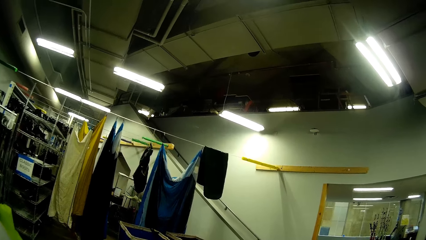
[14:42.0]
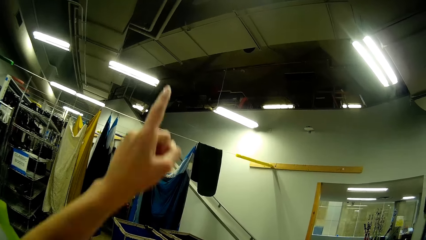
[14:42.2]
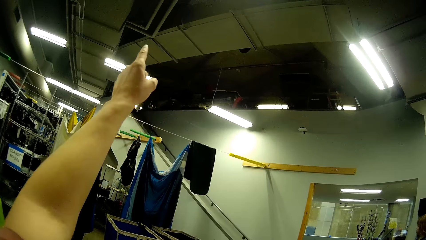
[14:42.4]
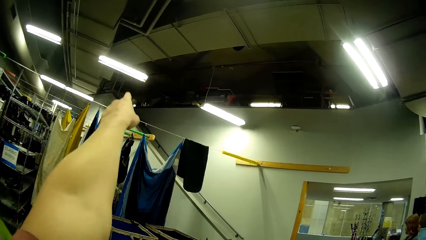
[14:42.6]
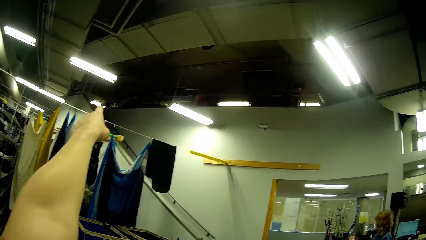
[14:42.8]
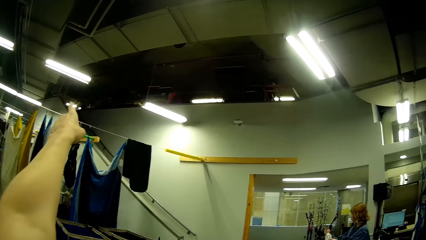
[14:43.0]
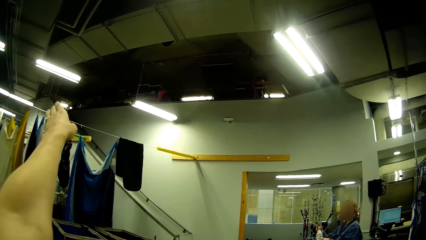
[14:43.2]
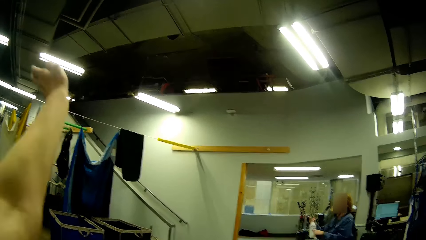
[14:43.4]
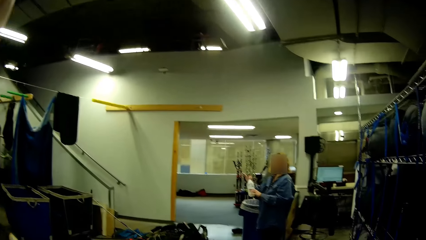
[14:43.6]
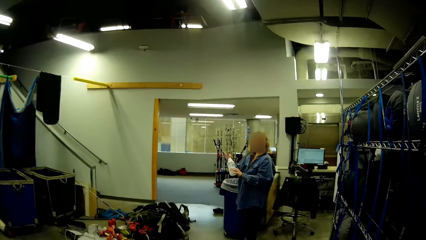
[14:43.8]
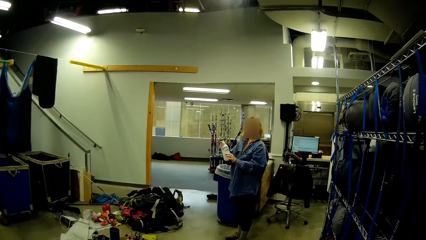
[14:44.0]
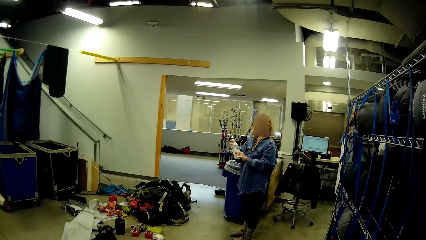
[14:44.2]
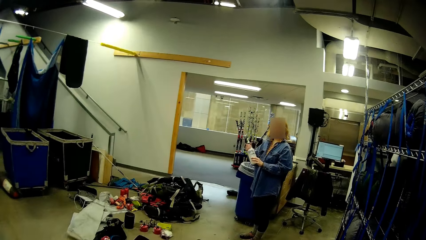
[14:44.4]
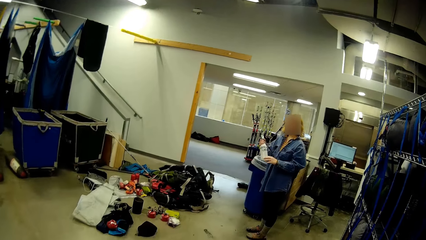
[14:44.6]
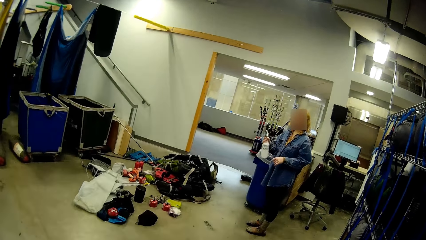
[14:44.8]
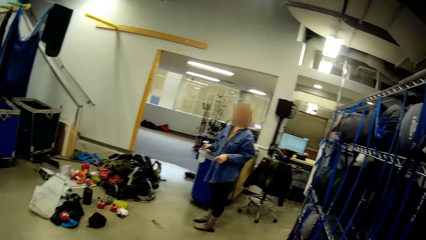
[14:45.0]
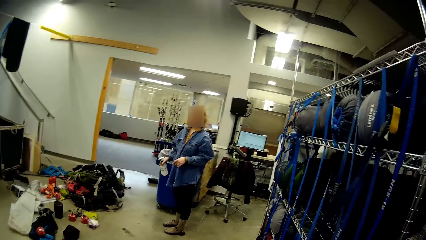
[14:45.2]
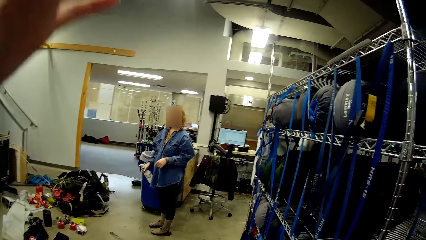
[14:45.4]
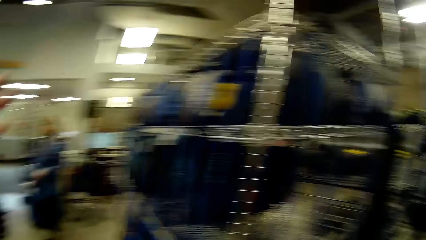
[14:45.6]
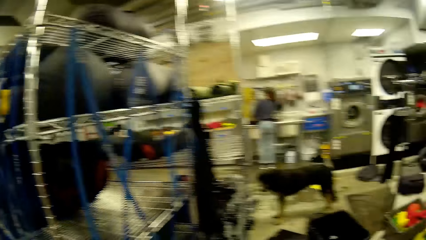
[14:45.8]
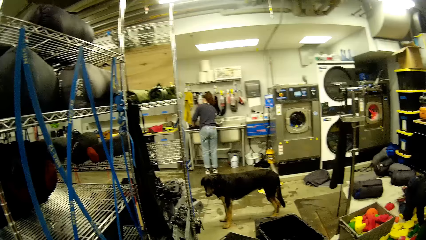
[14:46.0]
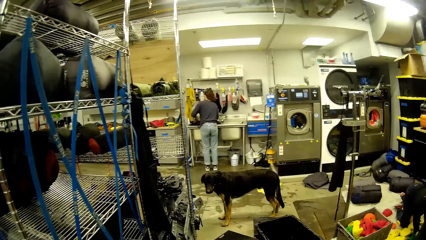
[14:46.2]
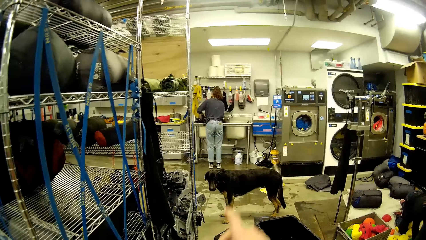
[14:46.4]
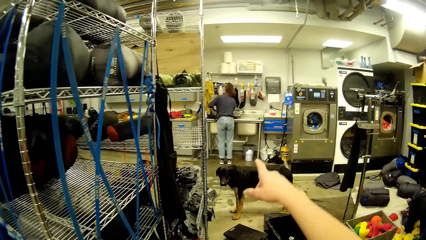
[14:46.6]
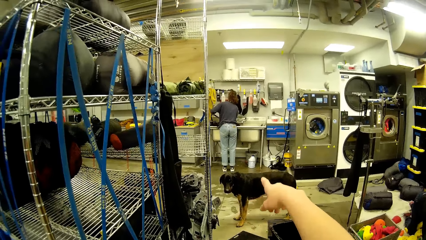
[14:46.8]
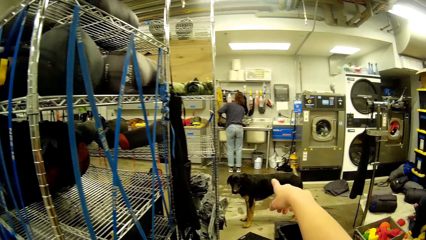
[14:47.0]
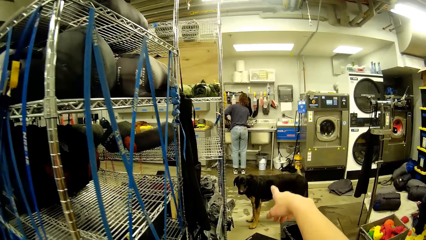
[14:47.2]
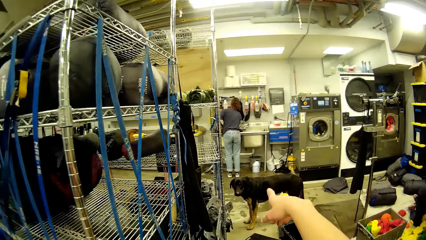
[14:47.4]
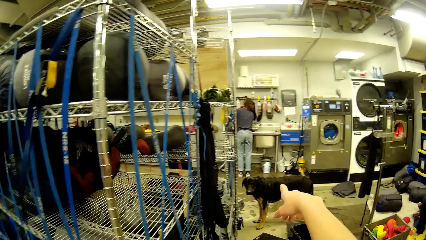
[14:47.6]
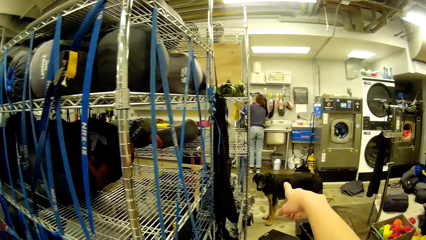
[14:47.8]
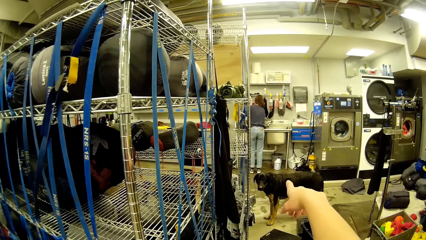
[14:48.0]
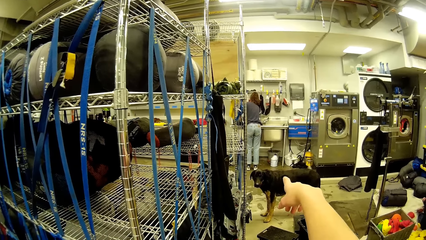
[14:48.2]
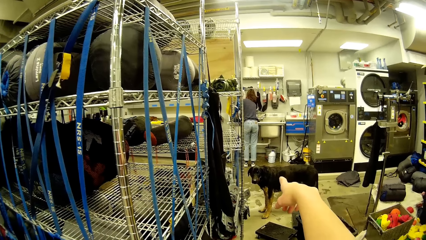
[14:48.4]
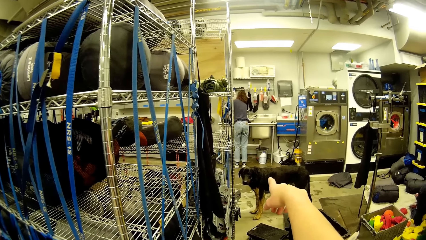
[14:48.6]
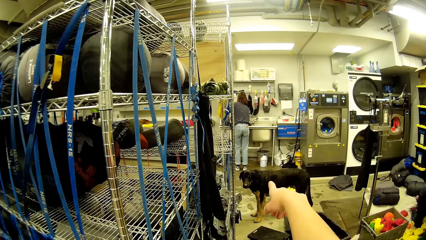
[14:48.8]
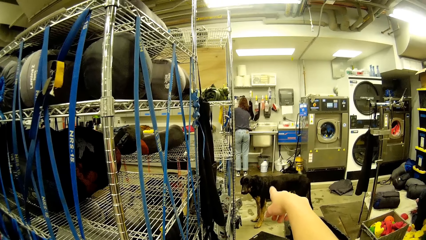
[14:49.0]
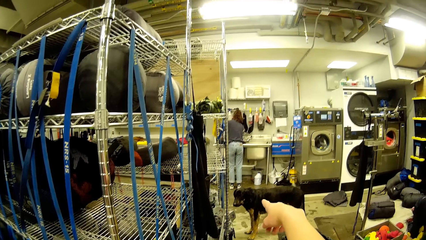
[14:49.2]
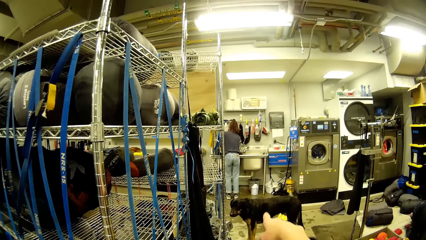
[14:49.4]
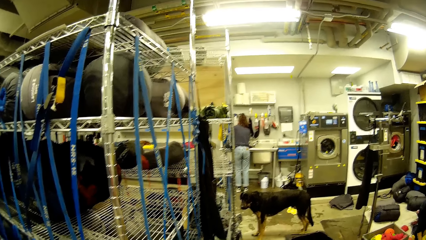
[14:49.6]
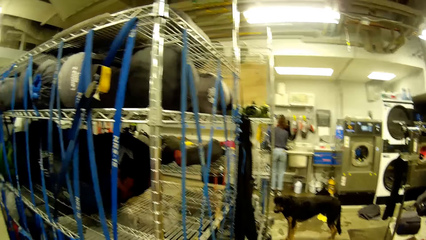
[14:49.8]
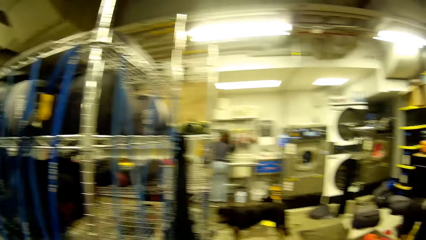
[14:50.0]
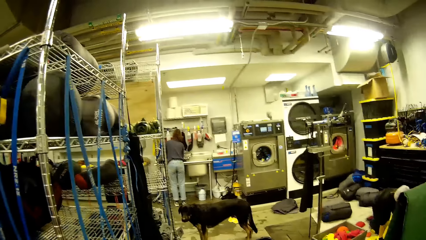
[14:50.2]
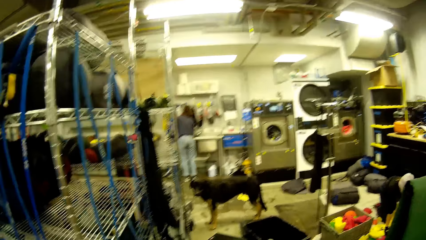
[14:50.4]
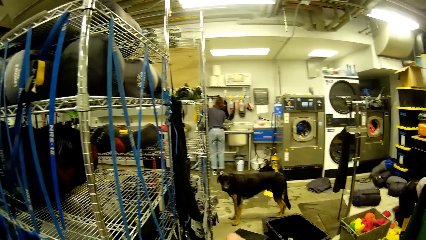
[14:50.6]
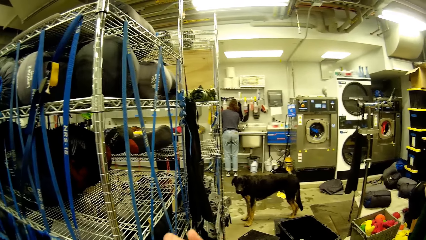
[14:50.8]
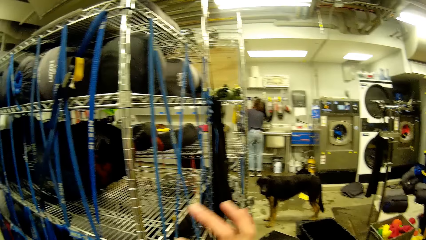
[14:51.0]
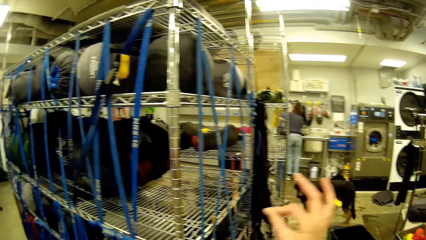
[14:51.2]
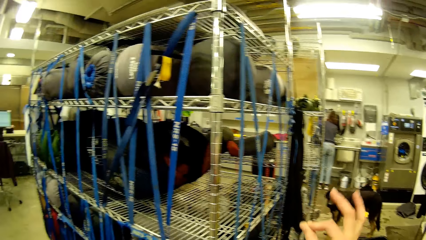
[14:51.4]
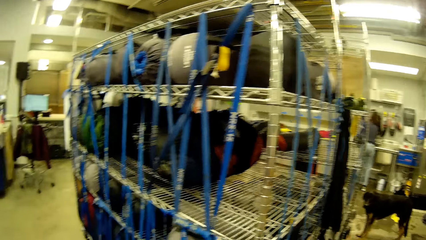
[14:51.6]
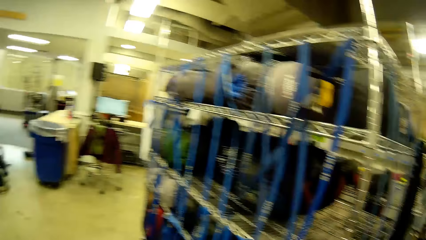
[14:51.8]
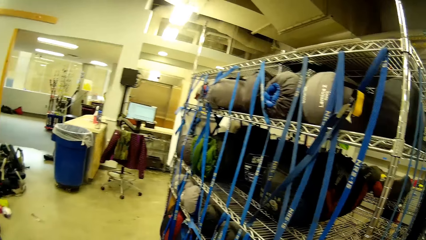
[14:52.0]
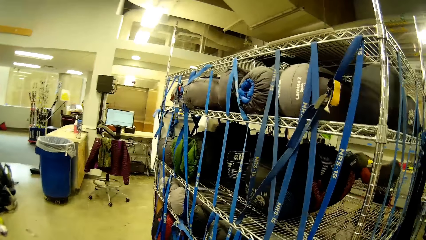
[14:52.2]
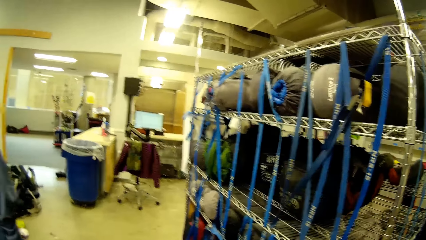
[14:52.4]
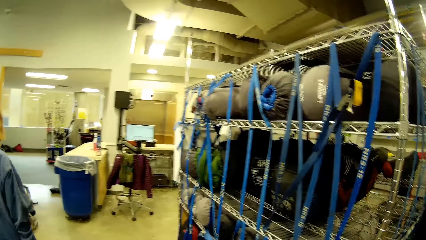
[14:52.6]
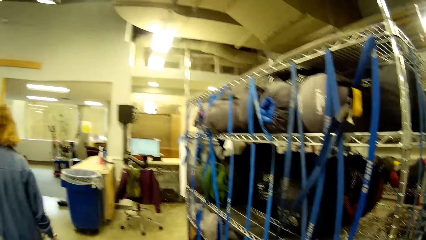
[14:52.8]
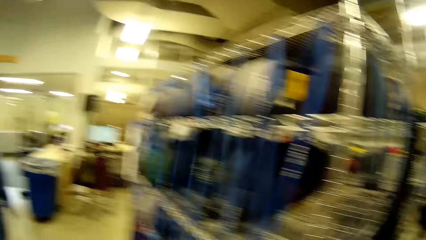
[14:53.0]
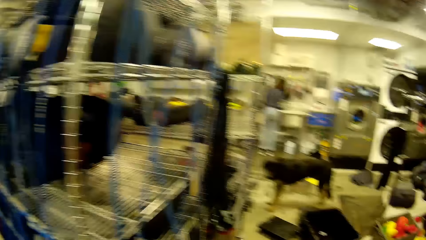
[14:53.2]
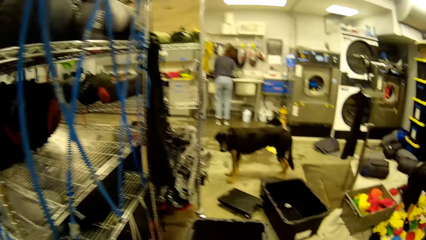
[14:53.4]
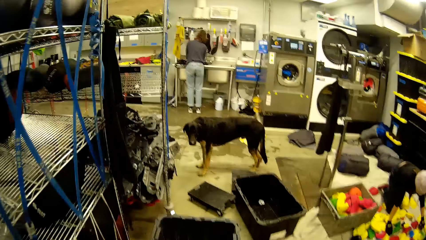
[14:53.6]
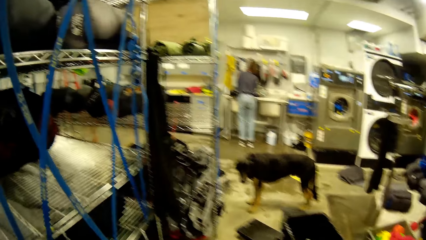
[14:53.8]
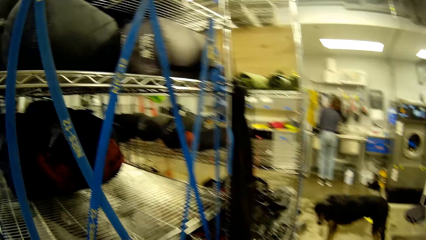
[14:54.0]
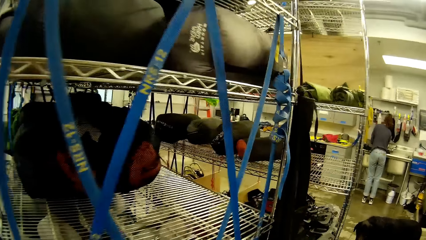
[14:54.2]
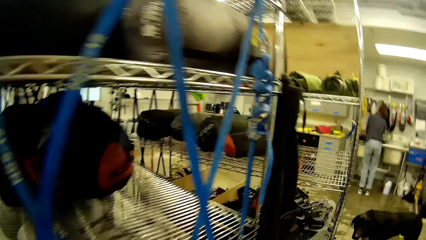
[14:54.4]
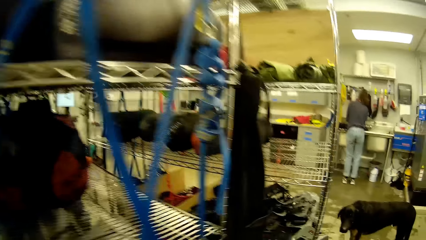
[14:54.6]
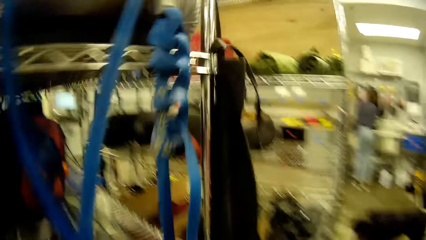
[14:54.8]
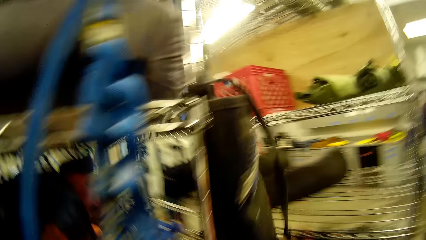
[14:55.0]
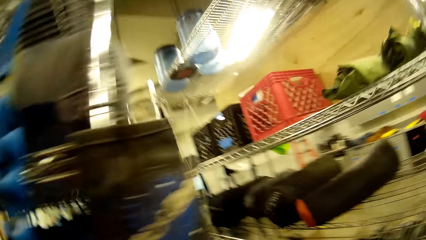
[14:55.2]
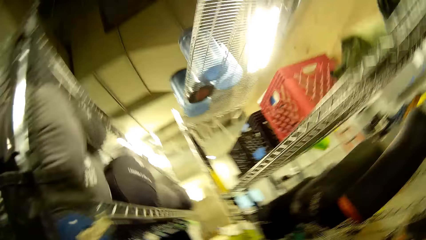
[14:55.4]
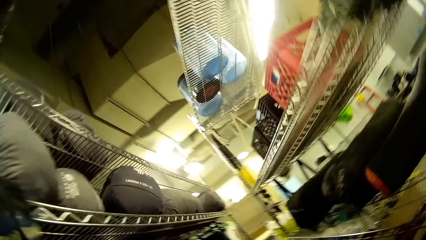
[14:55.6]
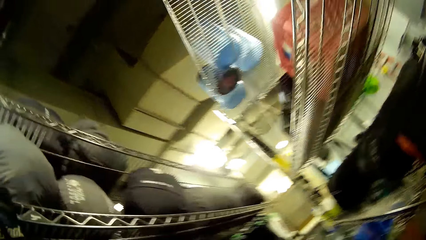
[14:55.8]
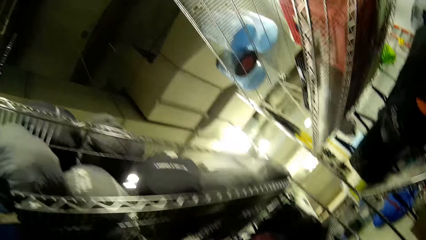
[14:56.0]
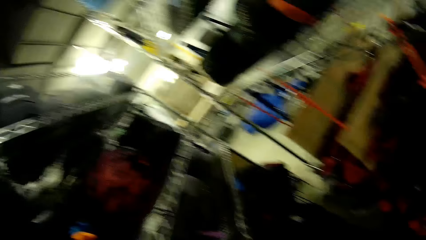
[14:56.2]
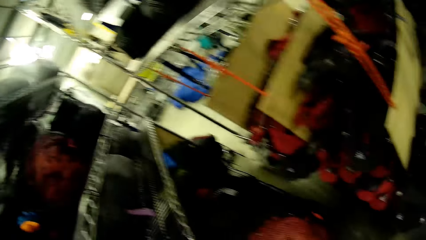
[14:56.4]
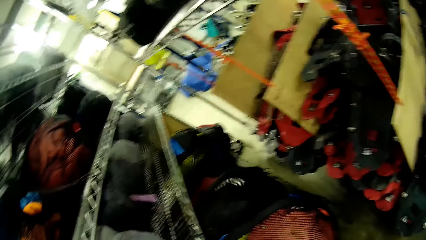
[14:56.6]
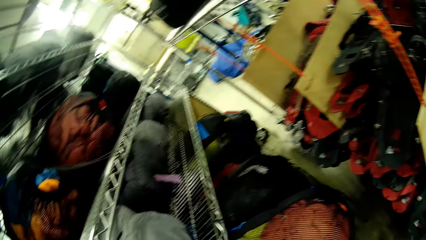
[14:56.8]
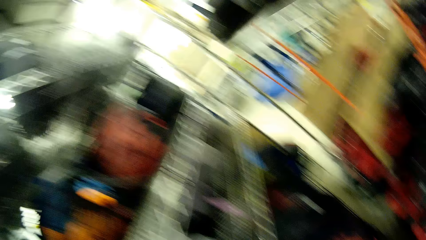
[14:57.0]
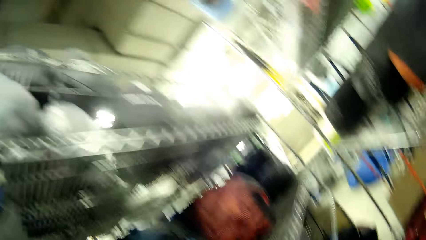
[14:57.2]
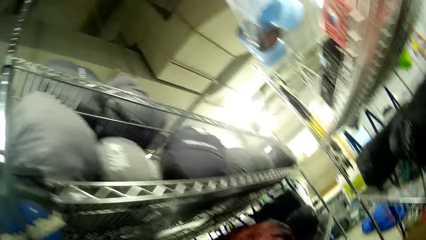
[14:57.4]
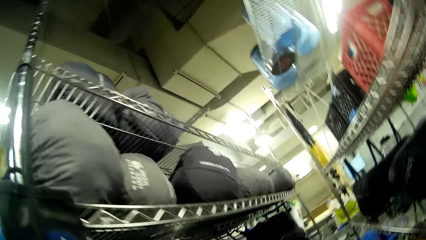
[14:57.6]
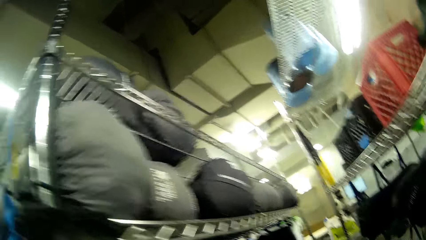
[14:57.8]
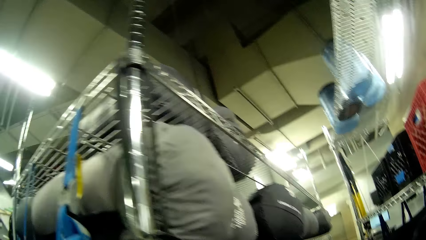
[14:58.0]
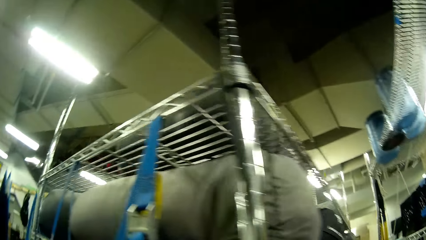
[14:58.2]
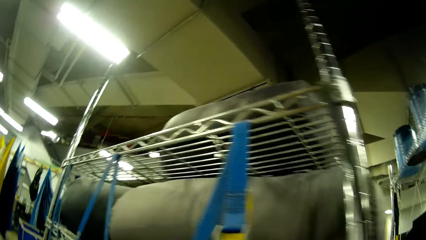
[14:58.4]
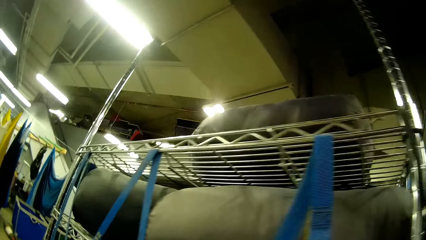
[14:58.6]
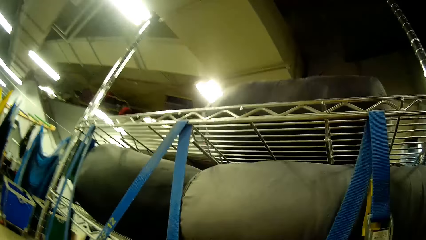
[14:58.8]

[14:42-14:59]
The camera wearer lowers a hand. She lifts a hand. A lady rubs the bottle spray. The lady removes a hand from the bottle spray. The camera wearer moves a hand. She looks to the other side. She gestures towards the dog with her right hand. She lowers a hand. She moves a hand. She looks around. The lady walks to the other side. The camera wearer walks around.
